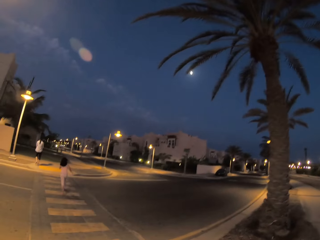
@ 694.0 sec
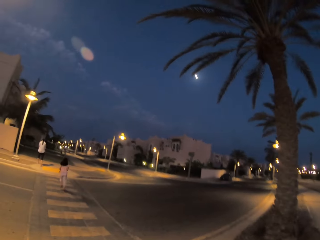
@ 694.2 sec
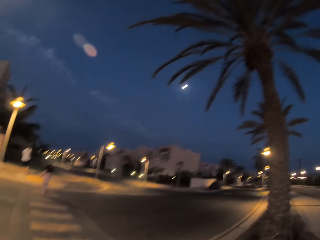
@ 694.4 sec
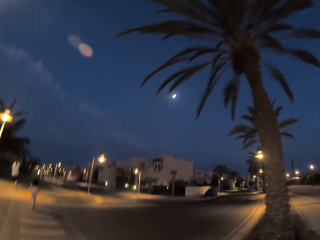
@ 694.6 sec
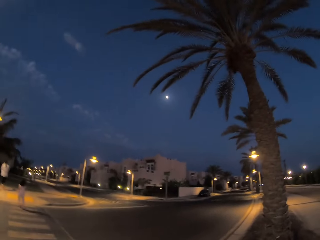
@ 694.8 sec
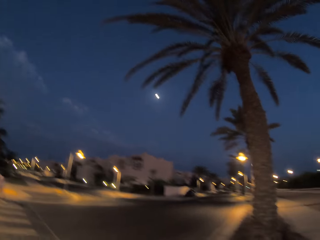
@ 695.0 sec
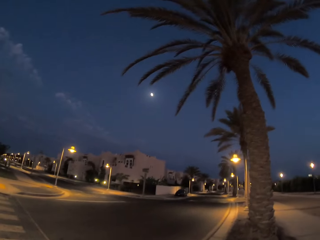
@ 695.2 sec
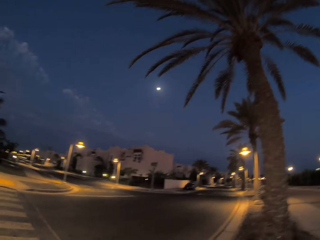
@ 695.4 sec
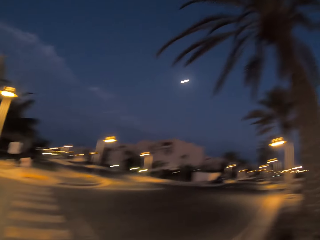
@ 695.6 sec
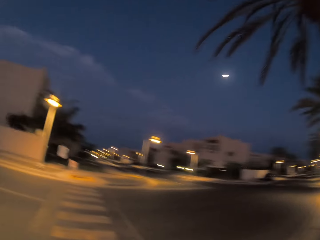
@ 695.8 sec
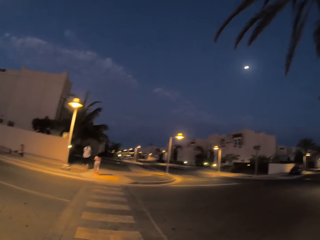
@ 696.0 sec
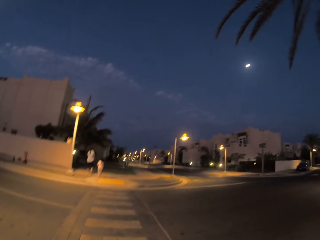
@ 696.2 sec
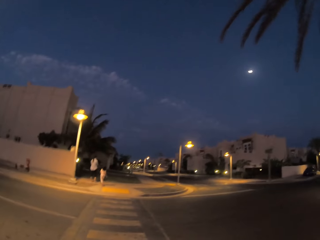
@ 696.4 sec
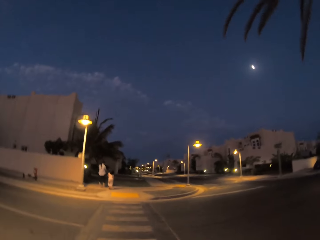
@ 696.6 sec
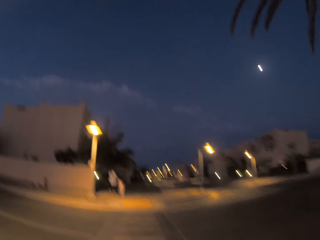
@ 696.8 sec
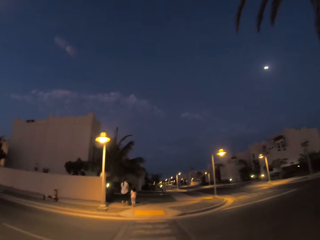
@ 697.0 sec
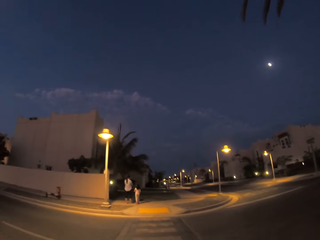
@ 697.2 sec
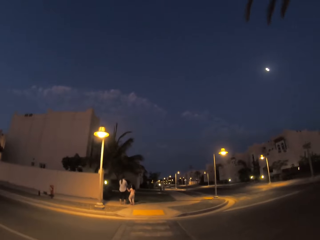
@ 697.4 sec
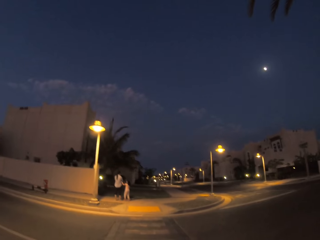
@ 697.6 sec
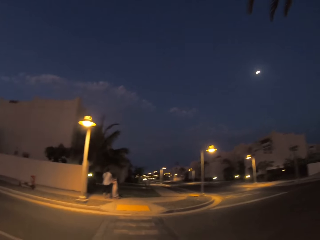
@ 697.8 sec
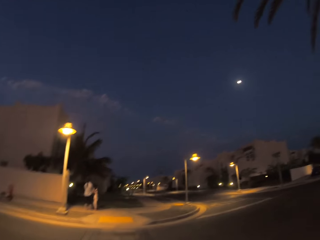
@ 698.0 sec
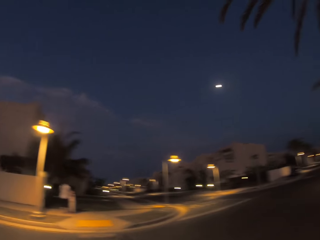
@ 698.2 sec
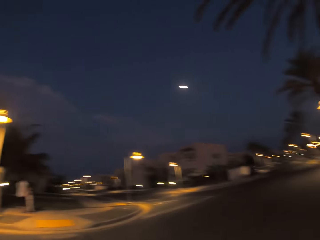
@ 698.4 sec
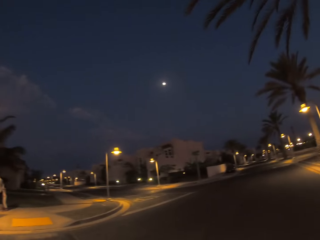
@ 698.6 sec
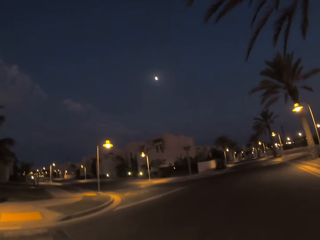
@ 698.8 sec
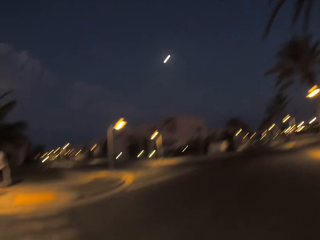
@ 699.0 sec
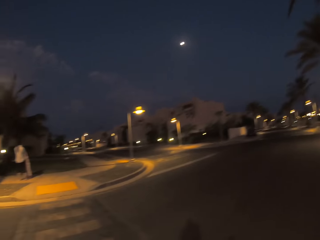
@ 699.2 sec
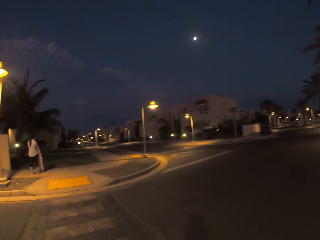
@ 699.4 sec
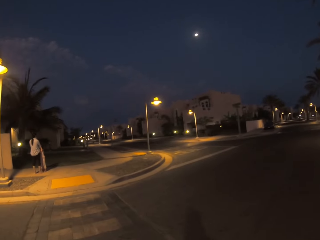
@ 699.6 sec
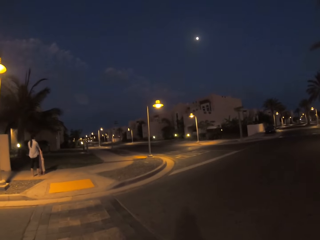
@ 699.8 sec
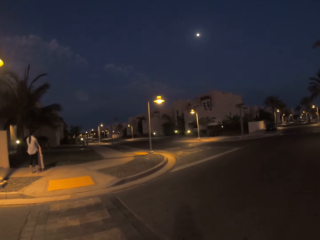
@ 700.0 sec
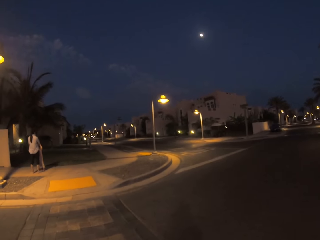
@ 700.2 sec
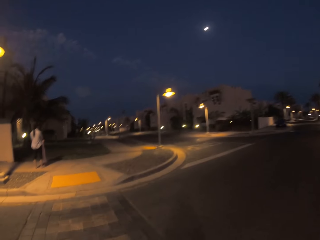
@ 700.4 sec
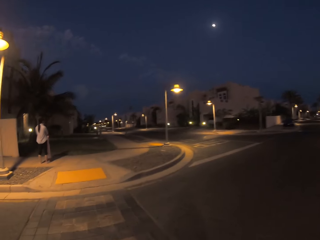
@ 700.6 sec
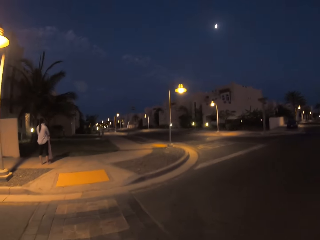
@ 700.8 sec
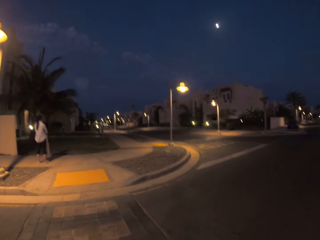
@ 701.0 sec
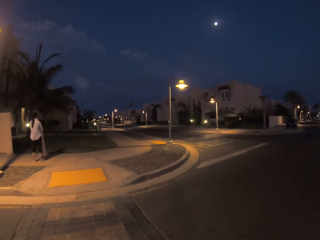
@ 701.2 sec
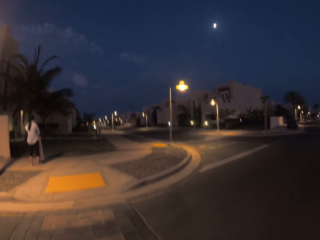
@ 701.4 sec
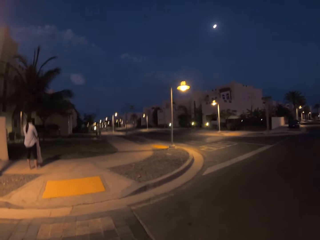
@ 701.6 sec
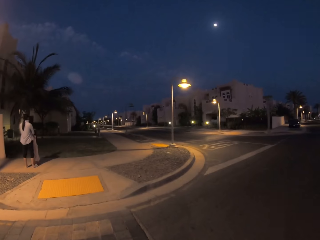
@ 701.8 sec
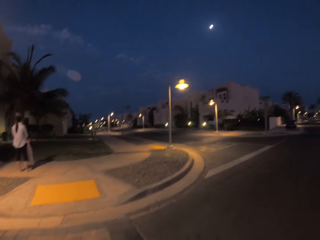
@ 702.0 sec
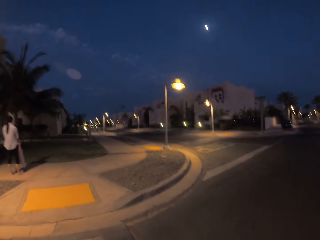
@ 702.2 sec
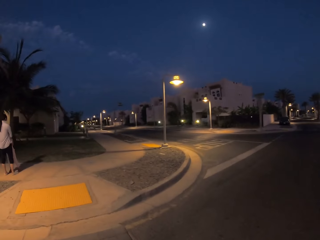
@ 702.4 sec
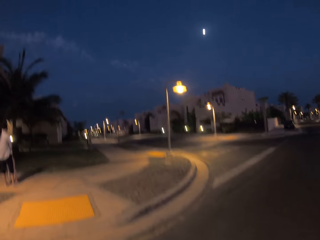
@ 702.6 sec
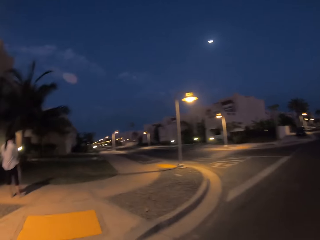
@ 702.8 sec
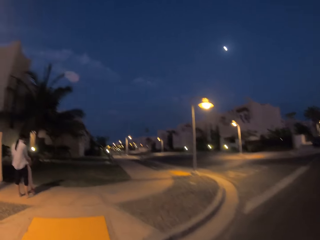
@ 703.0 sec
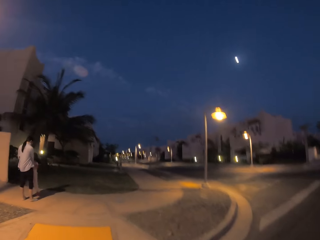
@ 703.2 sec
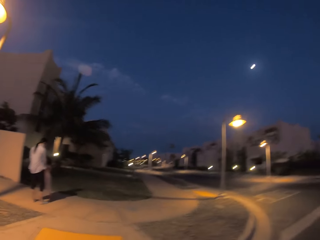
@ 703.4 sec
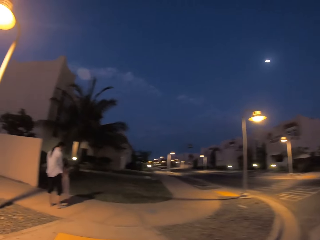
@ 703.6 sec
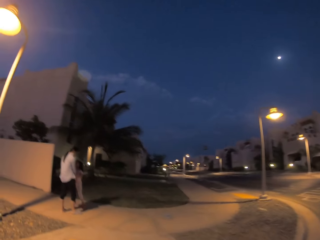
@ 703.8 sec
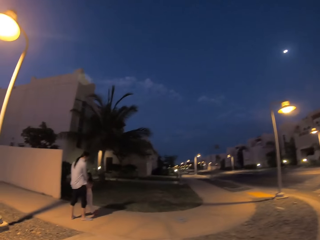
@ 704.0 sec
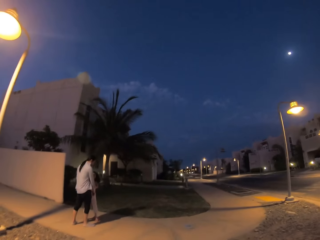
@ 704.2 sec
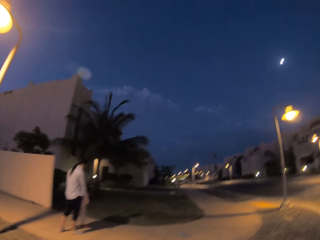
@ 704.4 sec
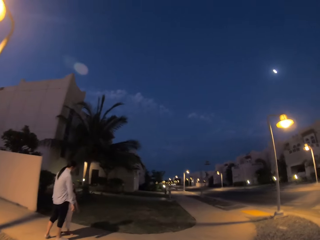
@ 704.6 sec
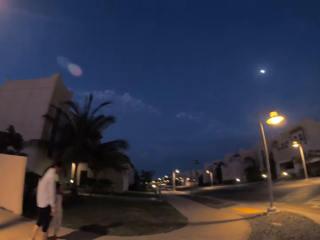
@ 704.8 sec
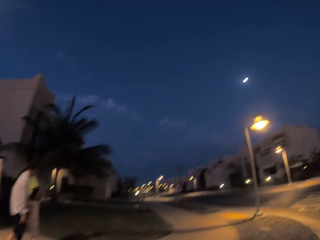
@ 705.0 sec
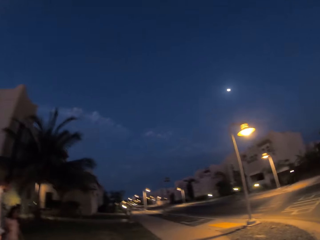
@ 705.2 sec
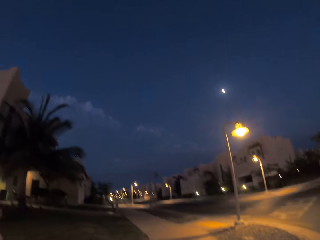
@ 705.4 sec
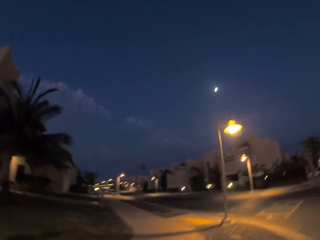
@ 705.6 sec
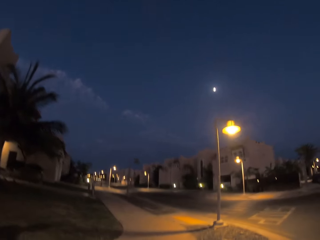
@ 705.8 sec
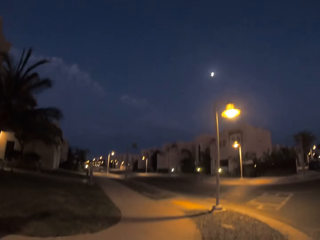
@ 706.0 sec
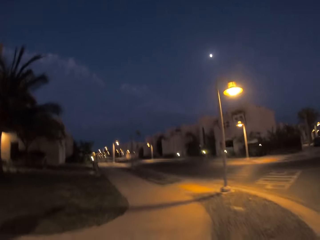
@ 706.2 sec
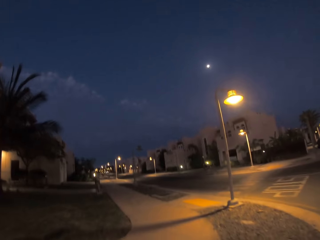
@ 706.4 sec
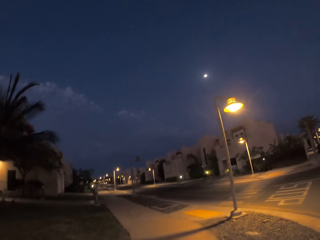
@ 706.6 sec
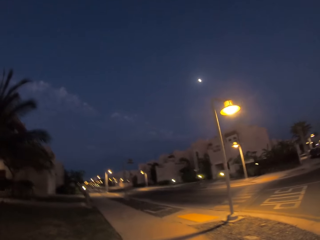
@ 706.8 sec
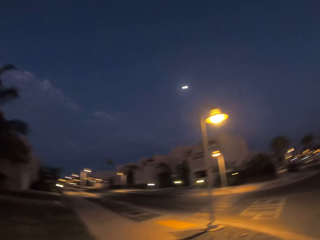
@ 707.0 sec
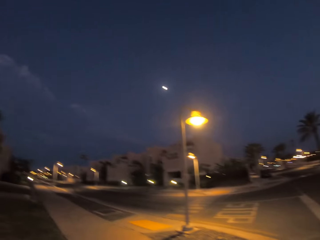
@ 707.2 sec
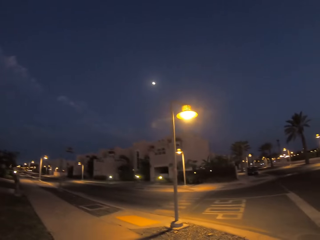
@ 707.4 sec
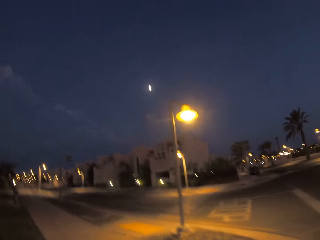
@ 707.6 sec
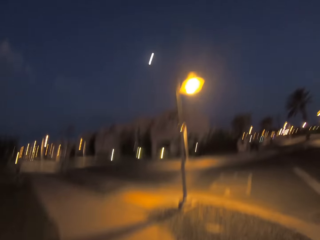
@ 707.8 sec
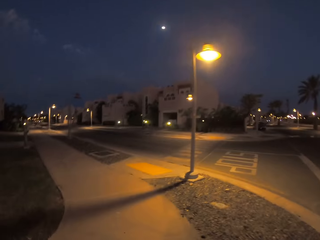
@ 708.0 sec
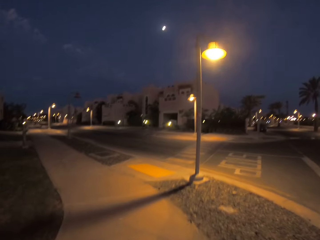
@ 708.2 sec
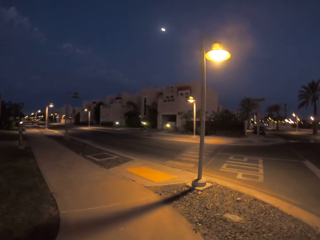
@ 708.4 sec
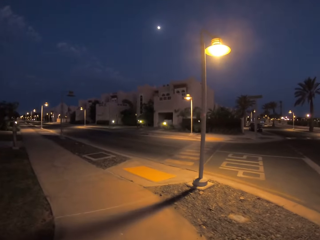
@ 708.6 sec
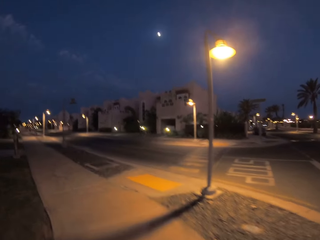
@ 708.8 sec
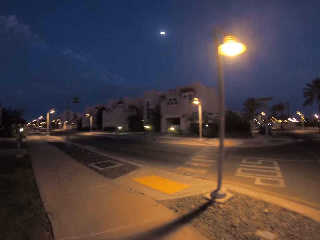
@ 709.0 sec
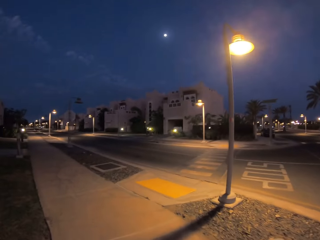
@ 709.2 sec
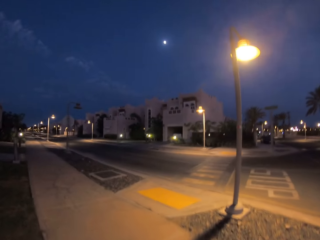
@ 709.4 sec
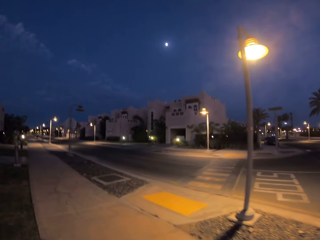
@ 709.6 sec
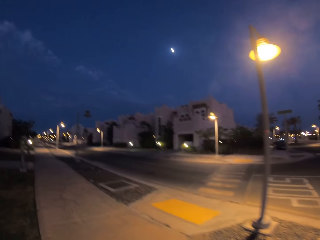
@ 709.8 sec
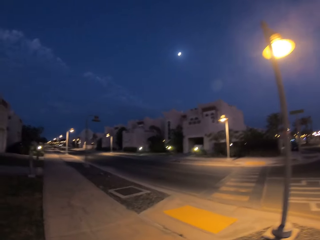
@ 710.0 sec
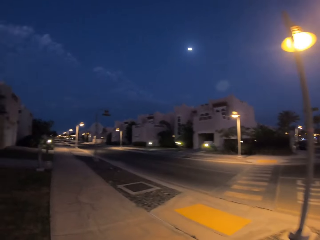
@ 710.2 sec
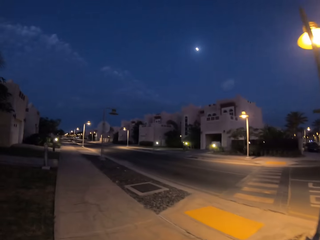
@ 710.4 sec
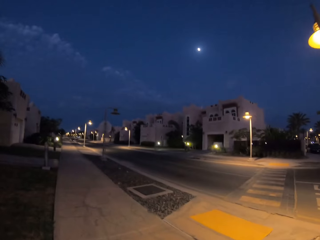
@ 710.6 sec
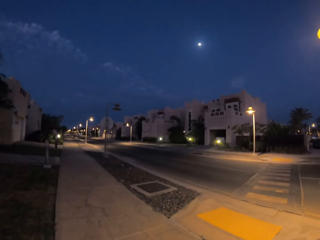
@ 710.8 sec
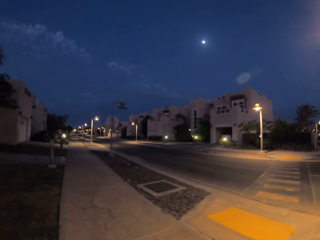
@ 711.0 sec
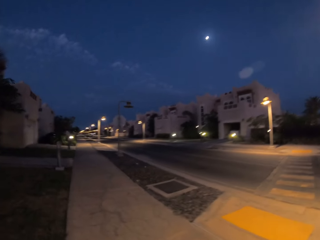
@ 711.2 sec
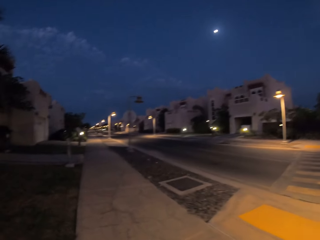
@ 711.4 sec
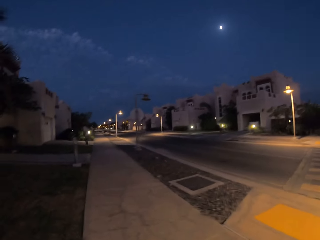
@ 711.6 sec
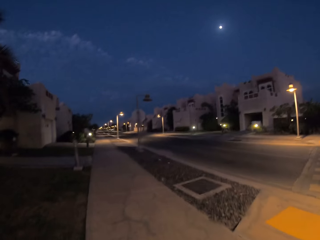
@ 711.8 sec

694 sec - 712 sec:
The camera wearer crosses the road at the zebra crossing. The child runs to a woman. The woman stands. The child jumps up and down. The camera wearer walks along the sidewalk.

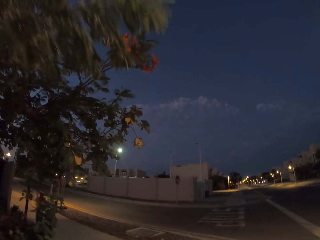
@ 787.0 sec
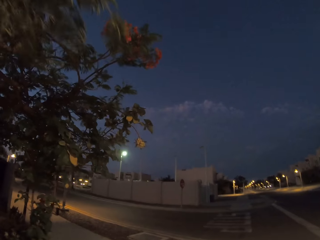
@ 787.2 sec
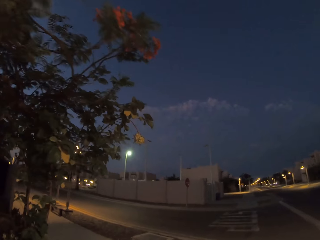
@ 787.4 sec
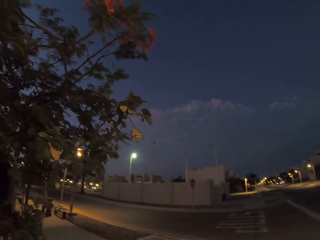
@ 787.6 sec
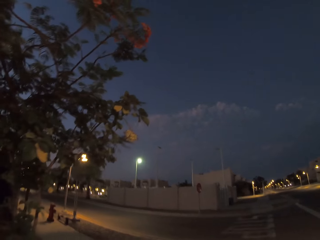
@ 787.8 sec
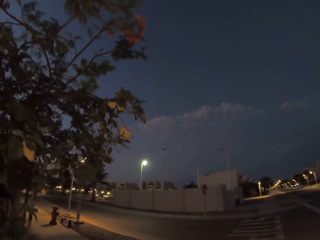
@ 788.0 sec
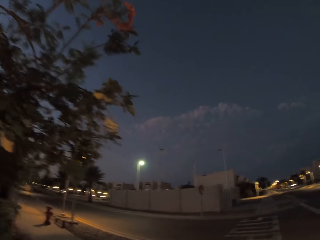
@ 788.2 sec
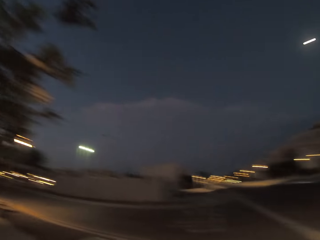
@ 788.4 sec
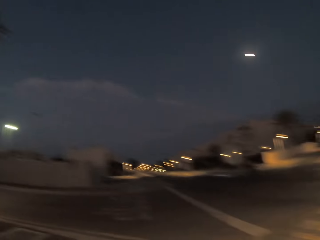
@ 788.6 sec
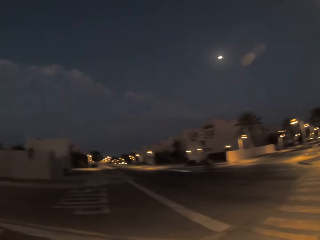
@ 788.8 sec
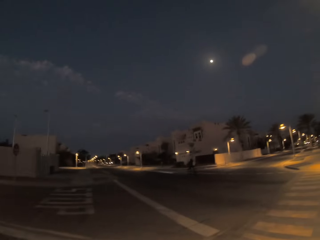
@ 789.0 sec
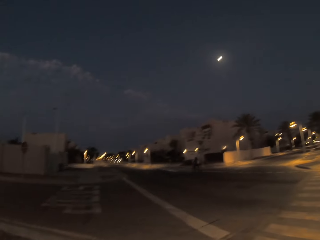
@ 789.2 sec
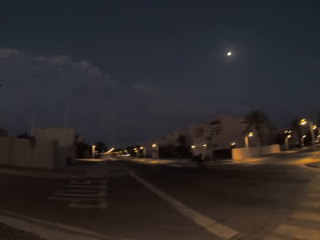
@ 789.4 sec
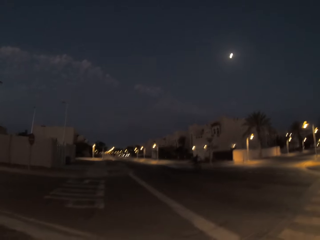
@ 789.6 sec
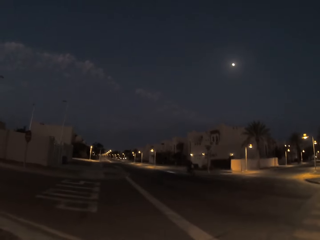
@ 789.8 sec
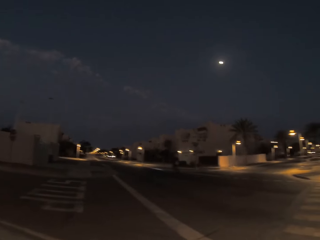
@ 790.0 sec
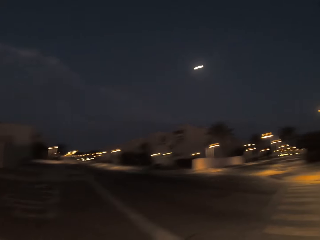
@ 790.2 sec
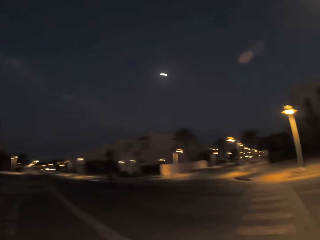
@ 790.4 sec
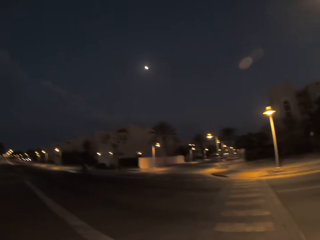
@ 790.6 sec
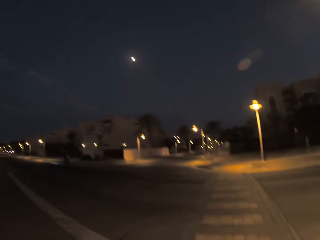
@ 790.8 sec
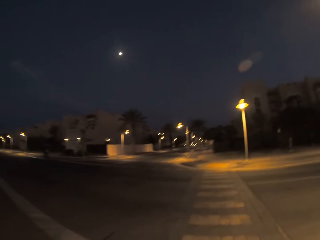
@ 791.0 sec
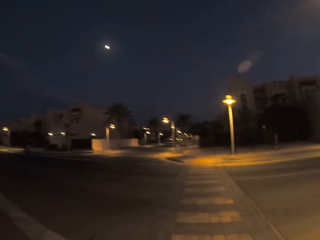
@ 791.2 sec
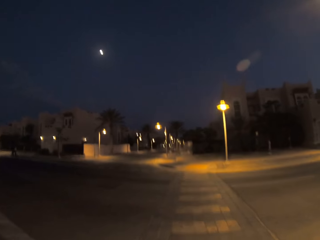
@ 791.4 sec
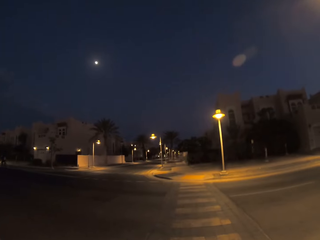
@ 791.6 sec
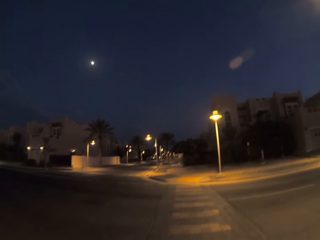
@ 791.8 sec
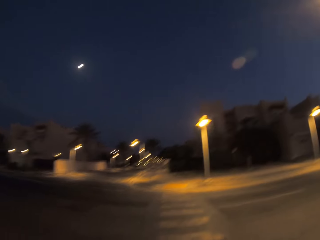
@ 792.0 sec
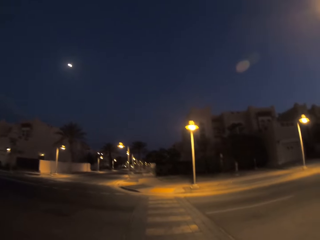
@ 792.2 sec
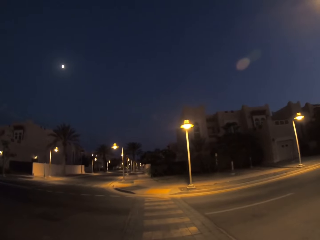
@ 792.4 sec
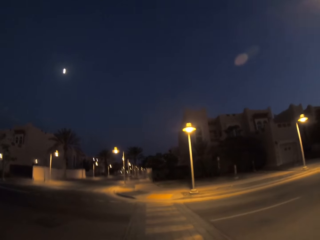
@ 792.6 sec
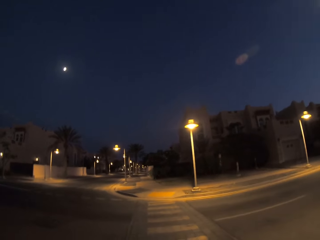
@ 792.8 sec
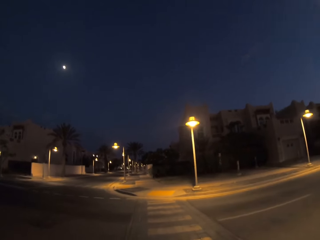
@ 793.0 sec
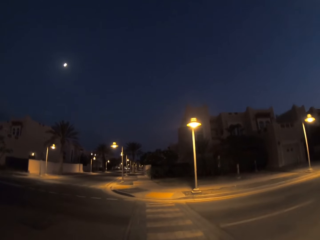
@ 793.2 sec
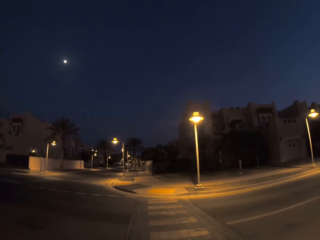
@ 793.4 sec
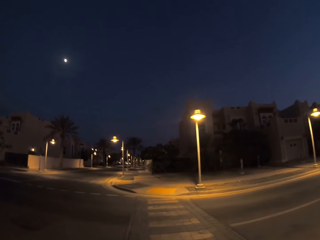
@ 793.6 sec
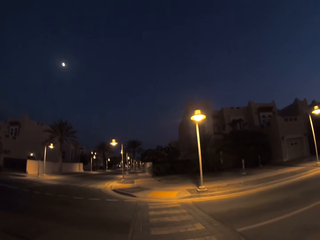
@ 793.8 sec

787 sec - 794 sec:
The camera wearer turns to the right. They cross the road at the zebra crossing.
